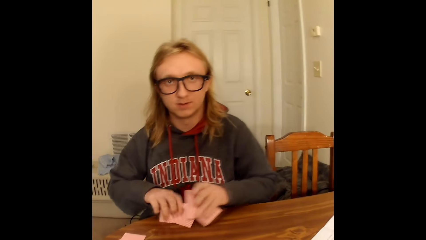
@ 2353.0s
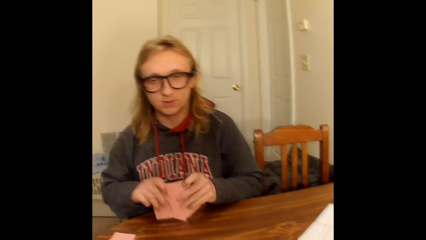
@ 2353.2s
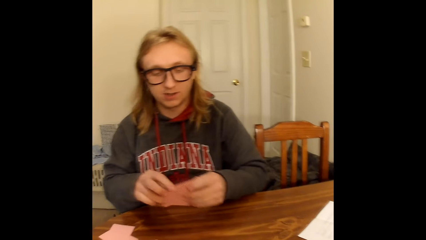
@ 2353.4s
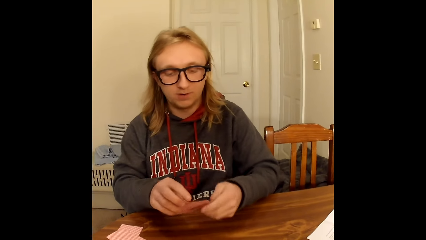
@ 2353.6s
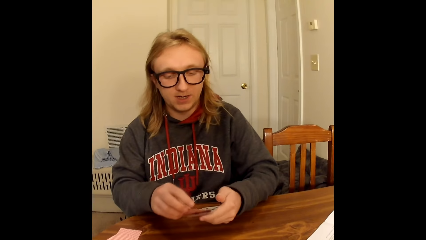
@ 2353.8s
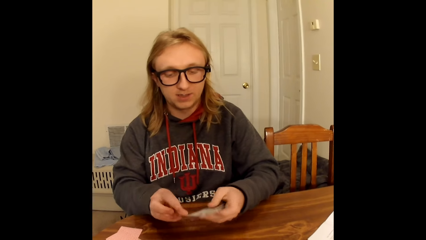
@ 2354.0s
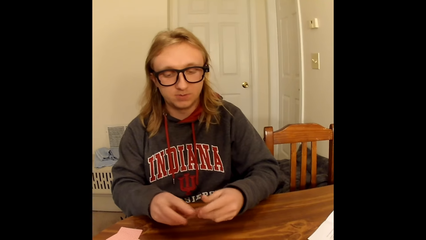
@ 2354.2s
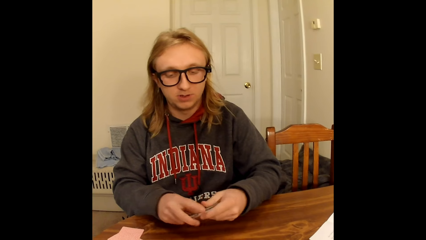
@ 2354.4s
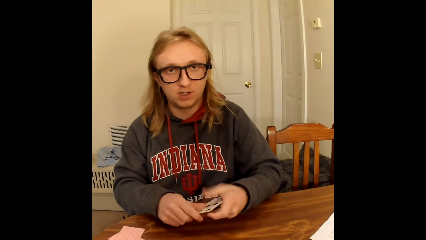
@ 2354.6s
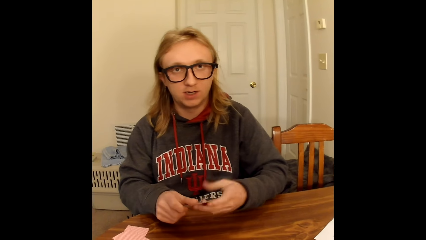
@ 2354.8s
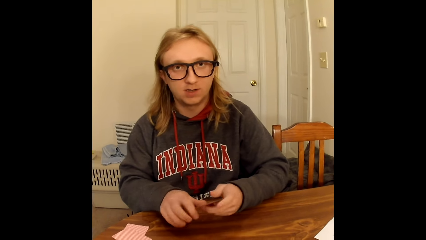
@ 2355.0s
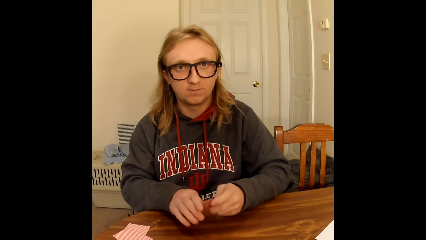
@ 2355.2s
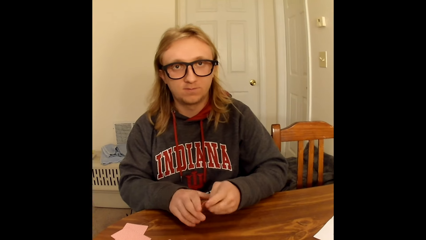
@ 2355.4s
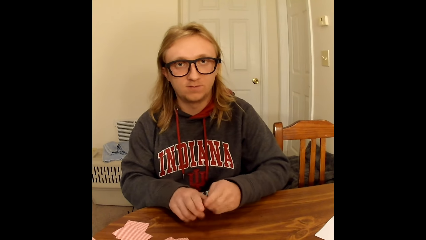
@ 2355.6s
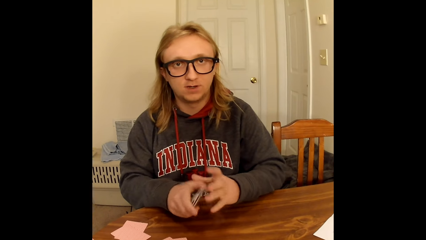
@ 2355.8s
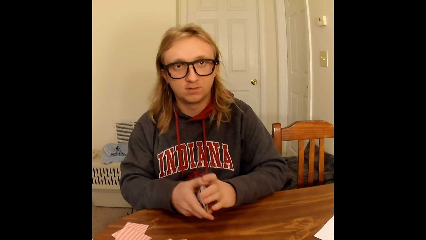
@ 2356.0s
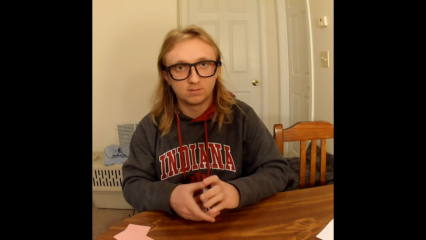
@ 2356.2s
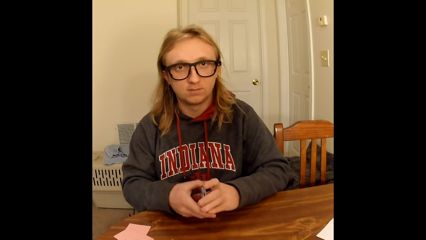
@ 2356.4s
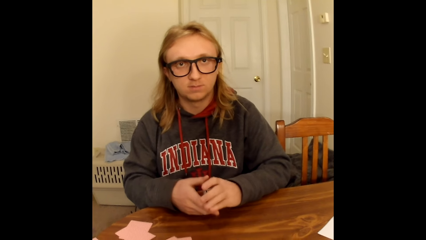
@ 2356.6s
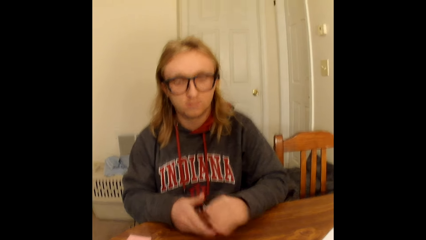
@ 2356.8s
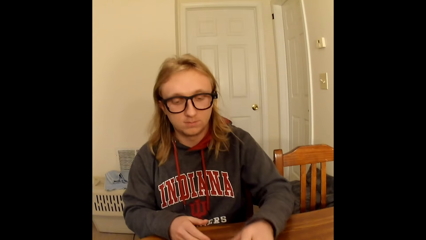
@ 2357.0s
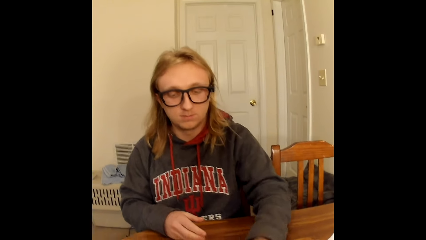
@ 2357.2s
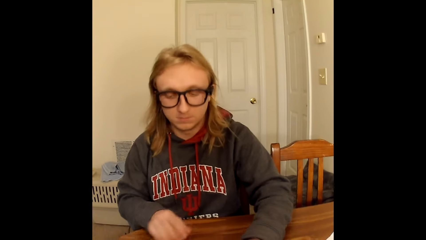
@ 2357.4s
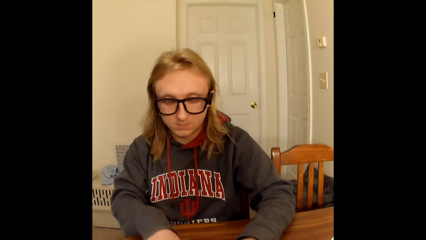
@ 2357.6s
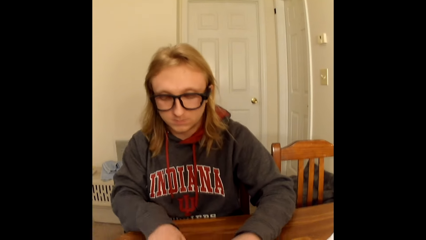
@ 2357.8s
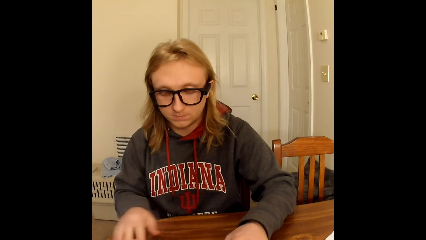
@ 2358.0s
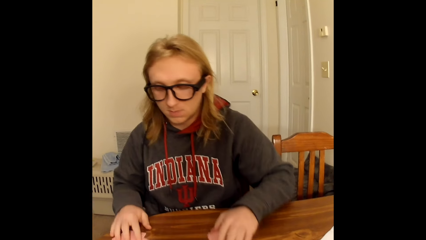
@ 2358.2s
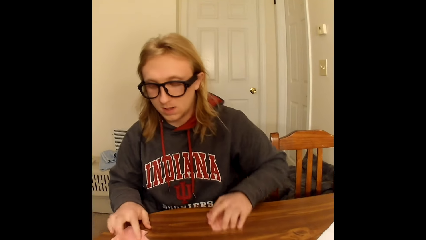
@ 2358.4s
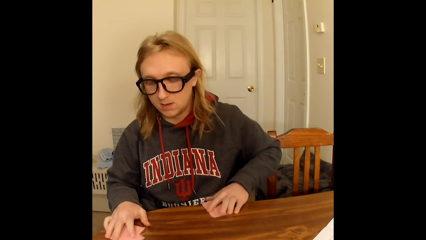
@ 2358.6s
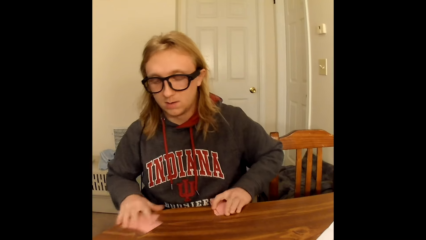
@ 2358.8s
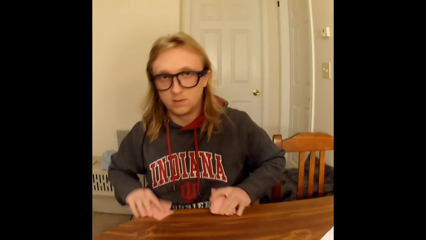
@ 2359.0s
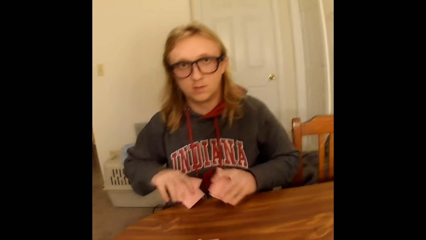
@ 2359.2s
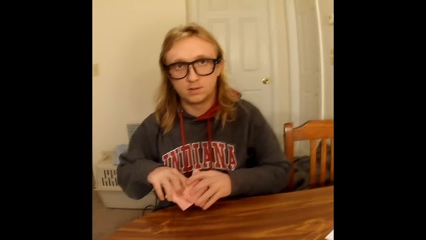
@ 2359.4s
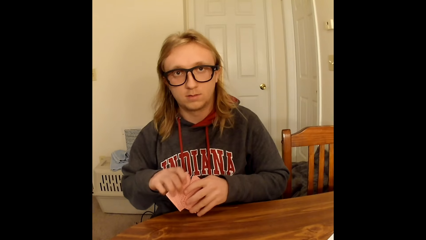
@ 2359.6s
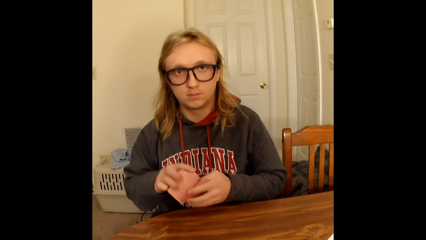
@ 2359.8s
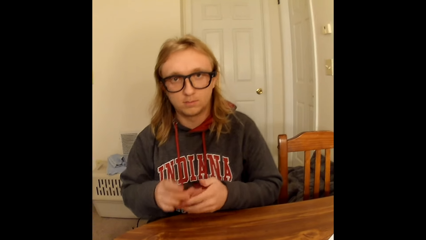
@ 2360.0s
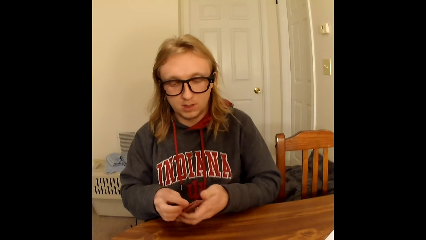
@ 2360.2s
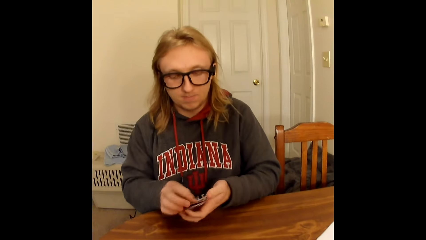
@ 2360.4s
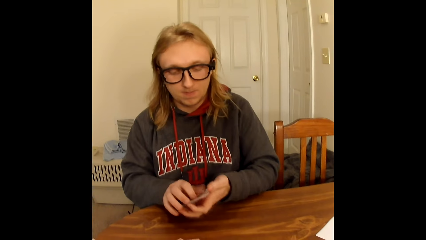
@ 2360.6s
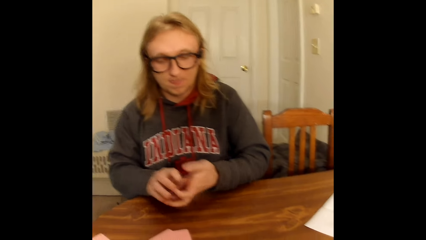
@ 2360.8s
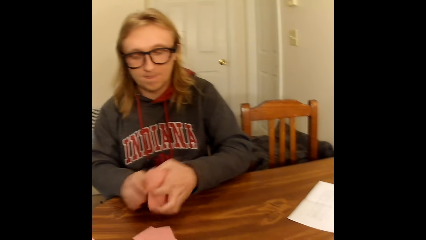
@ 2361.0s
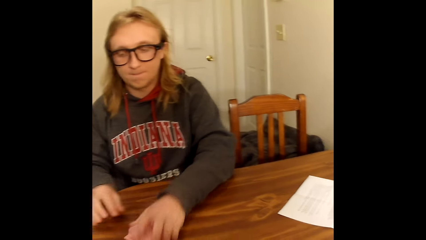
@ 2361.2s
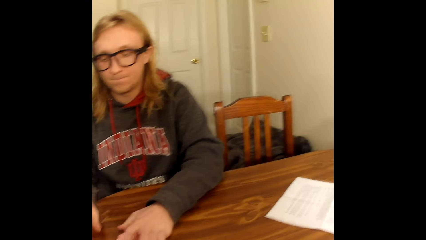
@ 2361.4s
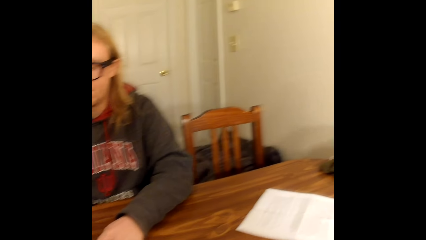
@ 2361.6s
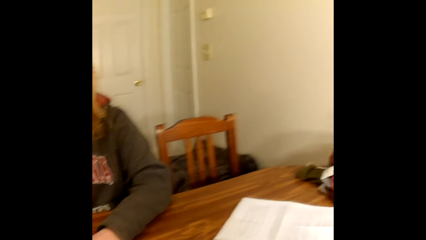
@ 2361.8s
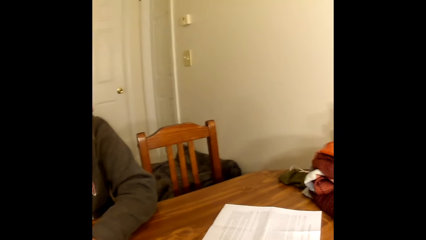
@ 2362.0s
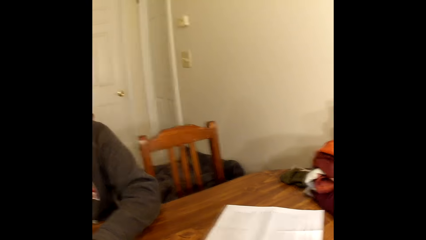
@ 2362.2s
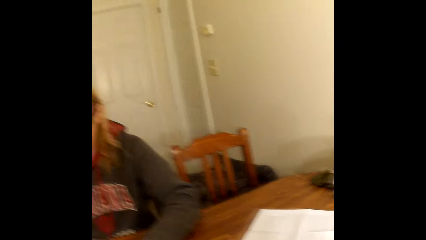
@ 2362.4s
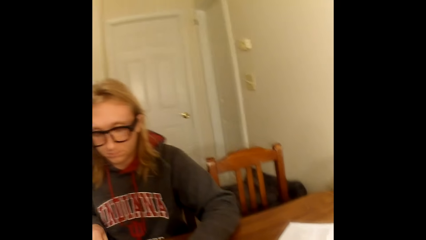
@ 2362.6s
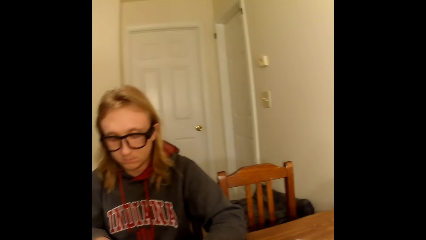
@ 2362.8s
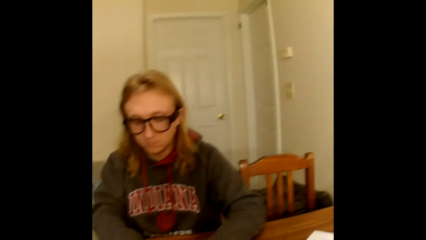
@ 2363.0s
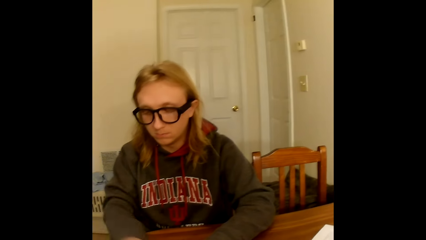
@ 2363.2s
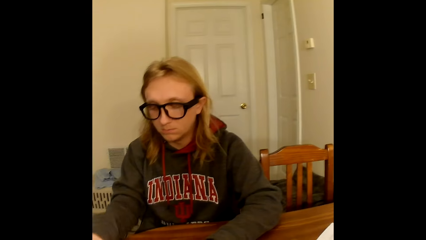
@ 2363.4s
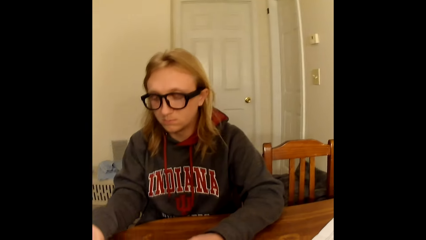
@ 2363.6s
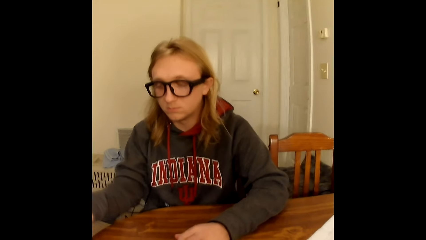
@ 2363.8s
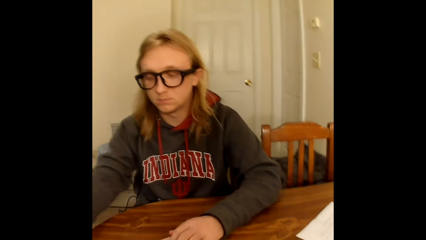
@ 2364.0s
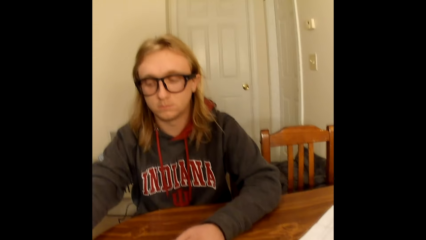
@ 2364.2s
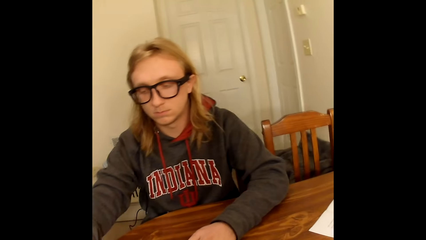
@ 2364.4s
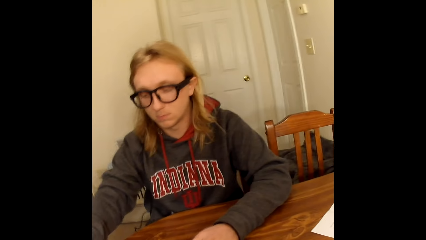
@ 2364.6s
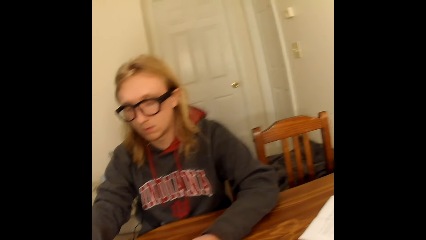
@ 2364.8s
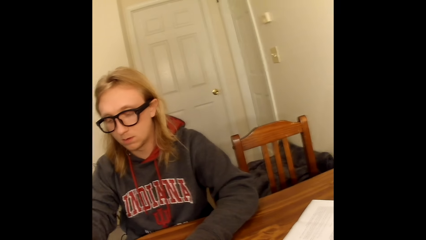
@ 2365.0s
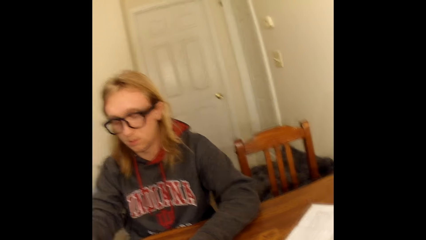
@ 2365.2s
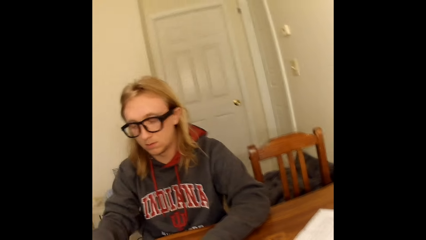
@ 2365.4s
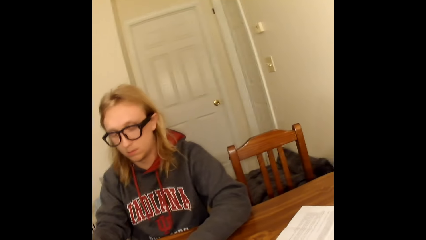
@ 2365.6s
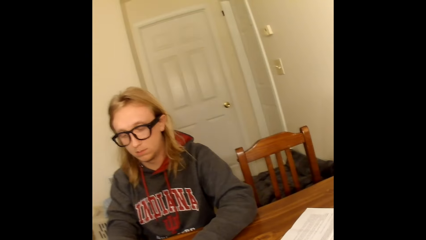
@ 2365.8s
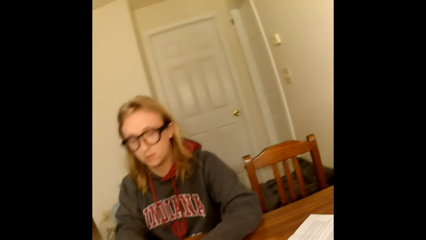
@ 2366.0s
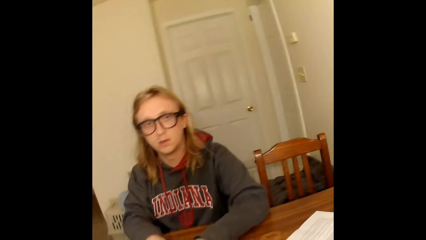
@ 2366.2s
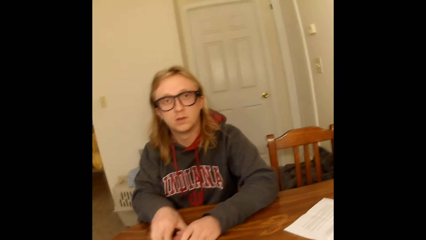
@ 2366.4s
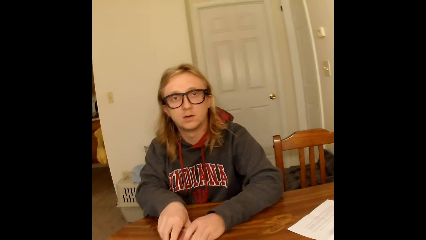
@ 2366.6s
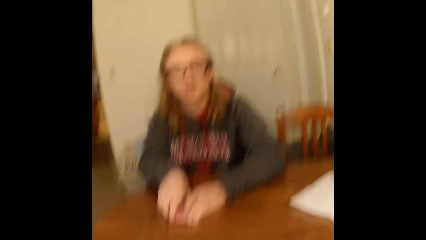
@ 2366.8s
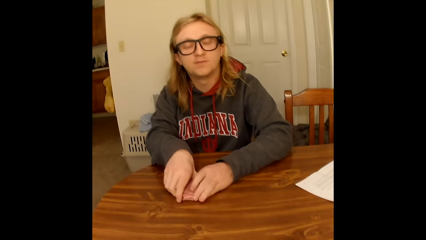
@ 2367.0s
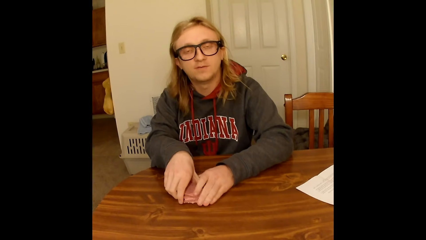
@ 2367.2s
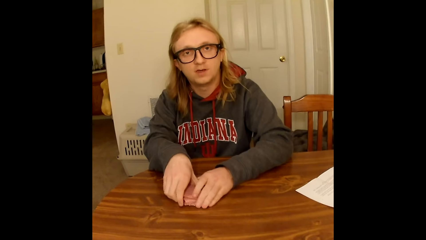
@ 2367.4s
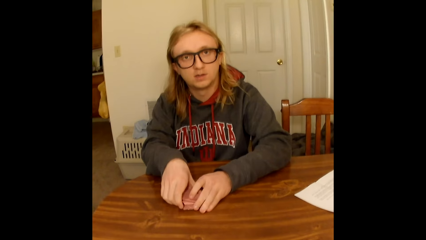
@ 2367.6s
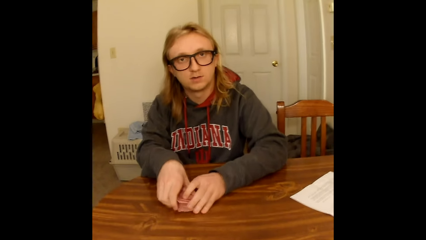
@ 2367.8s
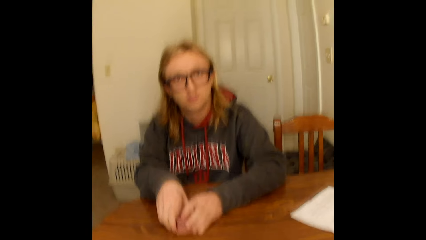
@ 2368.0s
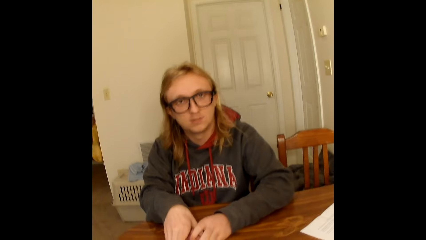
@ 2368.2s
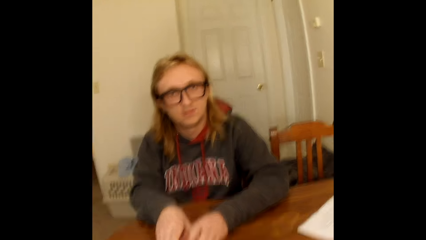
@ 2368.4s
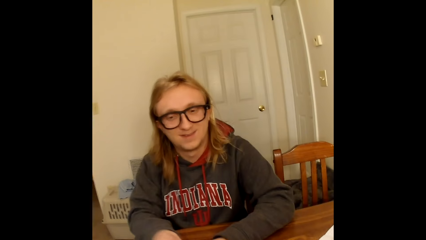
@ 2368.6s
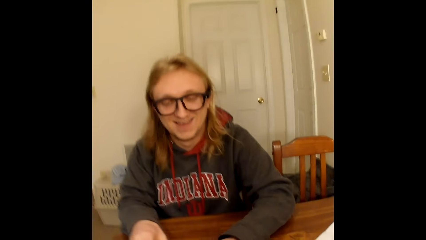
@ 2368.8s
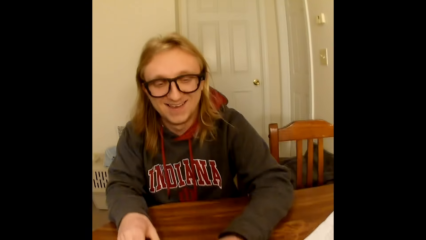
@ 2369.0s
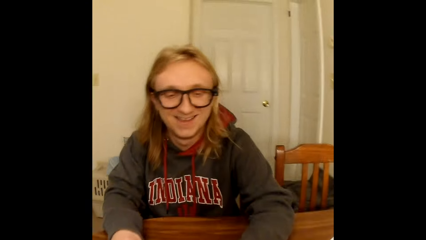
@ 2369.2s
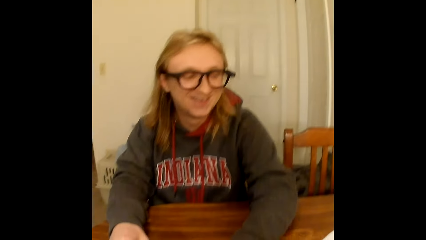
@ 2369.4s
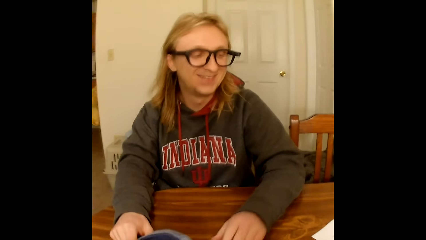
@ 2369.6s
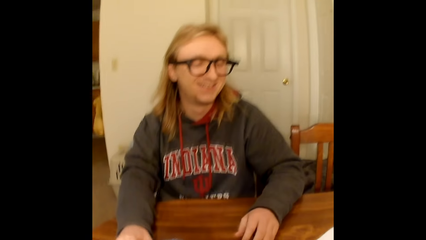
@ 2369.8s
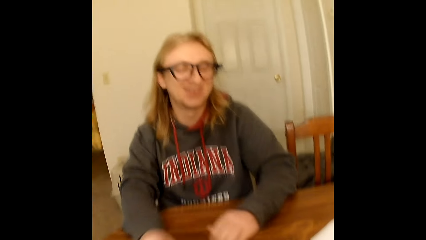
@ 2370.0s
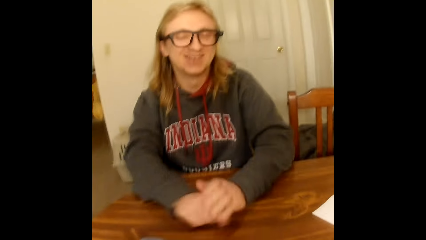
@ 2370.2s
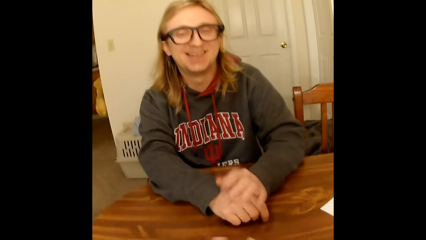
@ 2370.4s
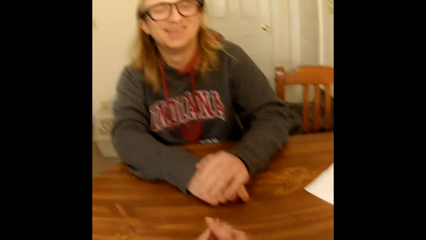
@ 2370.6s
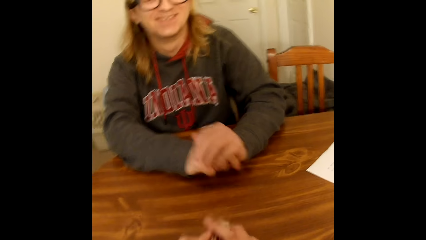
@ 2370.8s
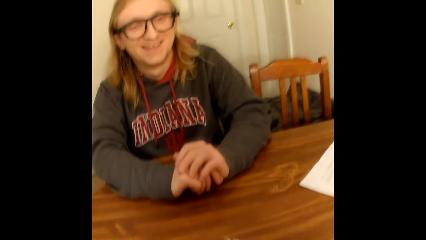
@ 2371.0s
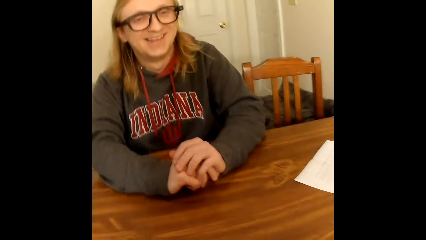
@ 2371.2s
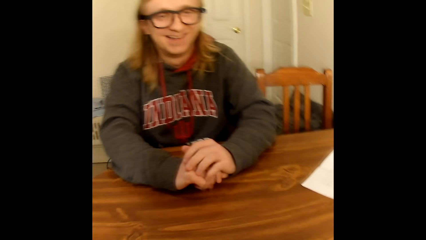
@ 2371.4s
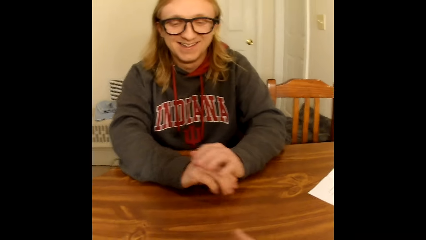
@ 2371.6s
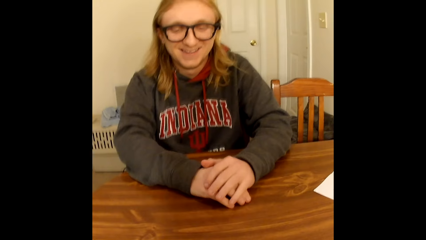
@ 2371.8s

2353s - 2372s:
A man touches the playing cards in his right hand with the playing cards in his right hand. He flips the playing cards in both hands face up to him. He shuffles the playing cards together with both hands. He arranges the playing cards with both hands. He holds the playing cards in his left hand. He places the playing cards face down on the table with his left hand. He takes a set of the face down playing cards on the table with his left hand. He takes a set of the face down playing cards on the table with his right hand. He touches the playing cards in his right hand with the playing cards in his right hand. He flips the playing cards in both hands face up to him. The camera wearer speaks to the man. The man arranges the playing cards with both hands. He places the playing cards face down on the table with his left hand. He takes a set of the face down playing cards on the table with his right hand. He holds a deck of face down playing cards on the table with both hands. He gathers cards on the table. He drops the deck of face down playing cards on the table with both hands. He touches the table with his right hand. He holds his right hand with his left hand. The camera wearer takes the cards from the man.
